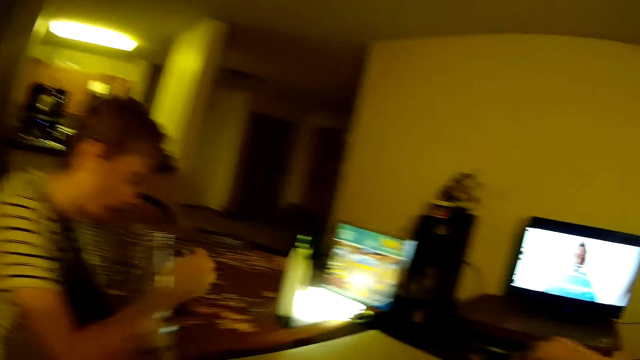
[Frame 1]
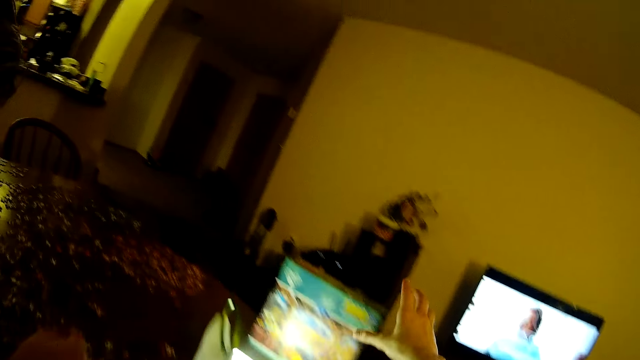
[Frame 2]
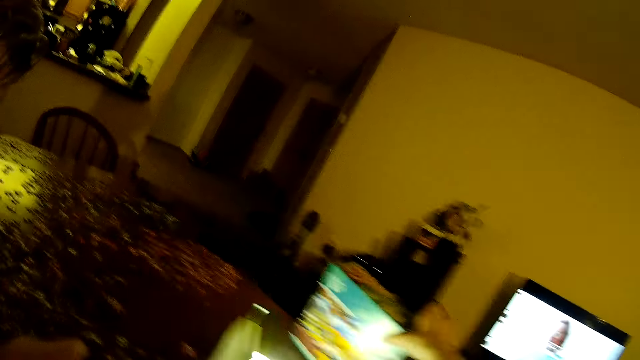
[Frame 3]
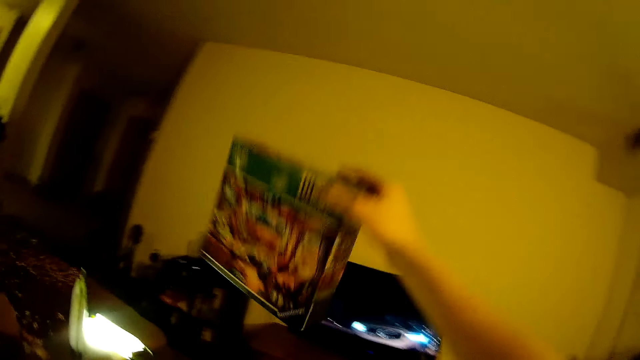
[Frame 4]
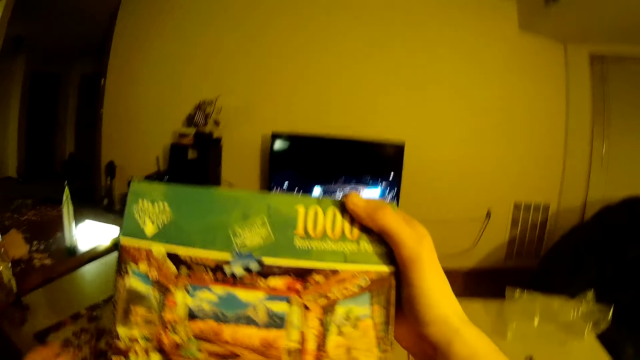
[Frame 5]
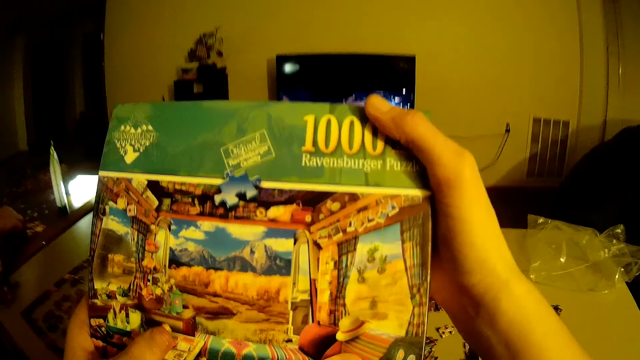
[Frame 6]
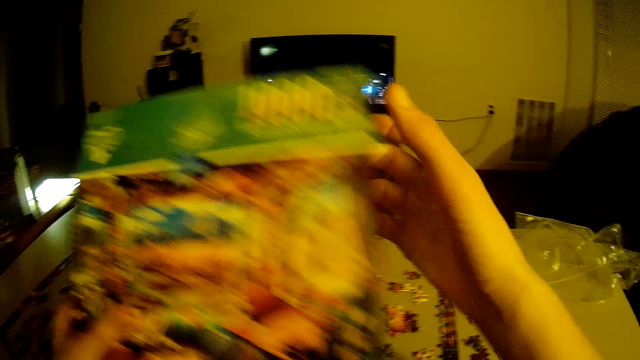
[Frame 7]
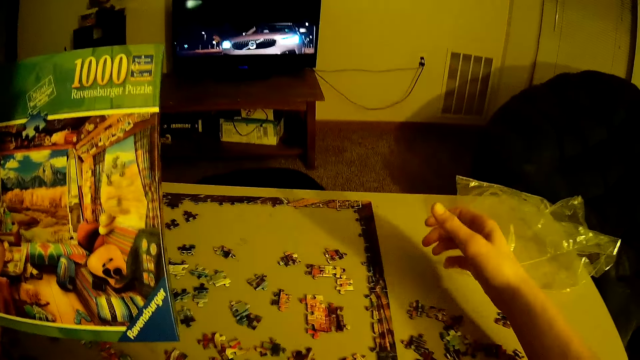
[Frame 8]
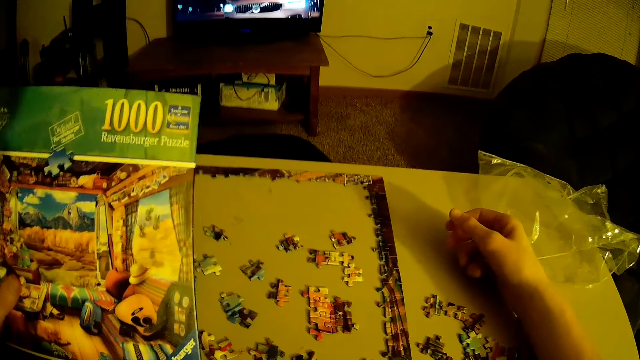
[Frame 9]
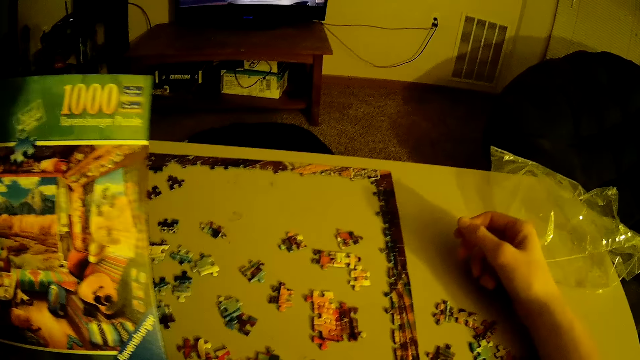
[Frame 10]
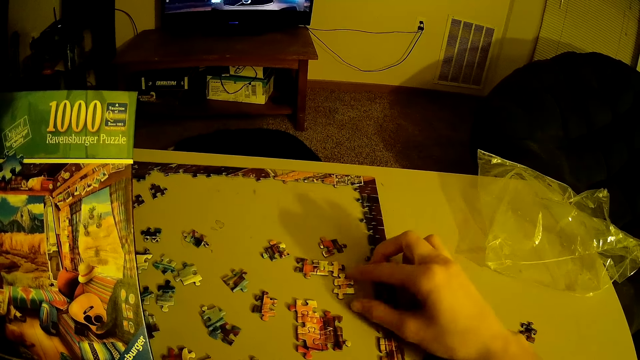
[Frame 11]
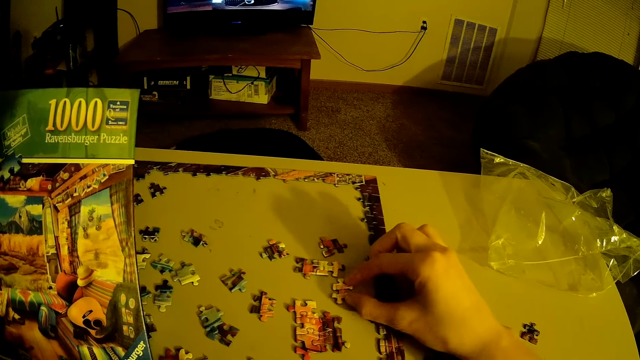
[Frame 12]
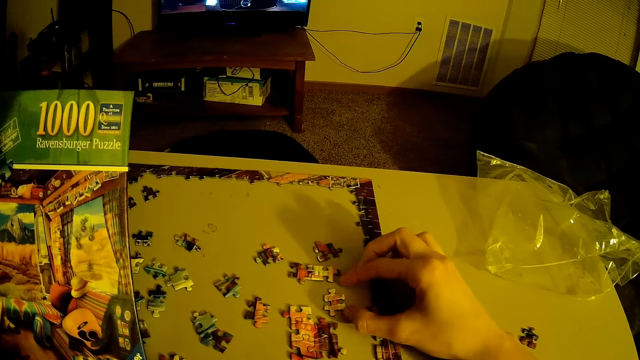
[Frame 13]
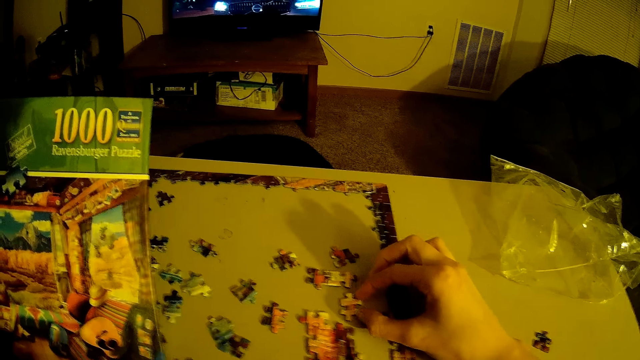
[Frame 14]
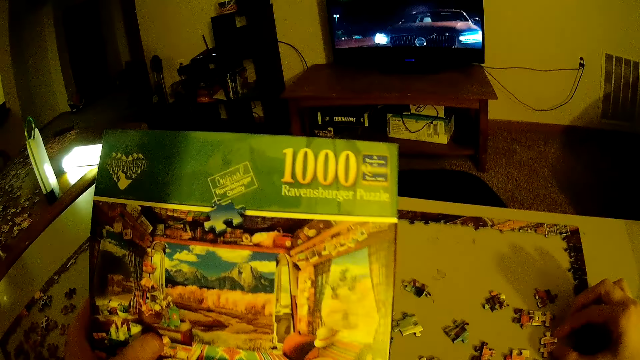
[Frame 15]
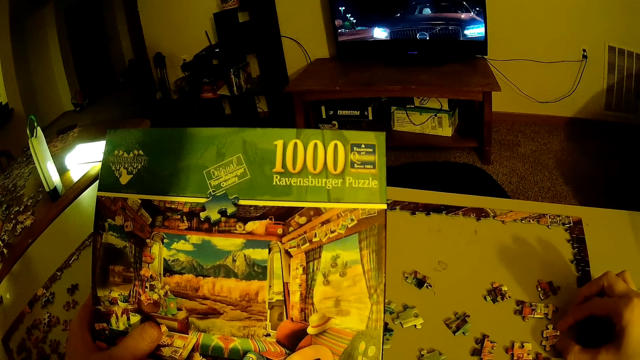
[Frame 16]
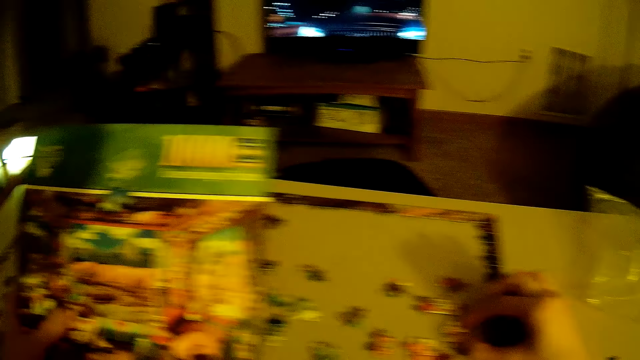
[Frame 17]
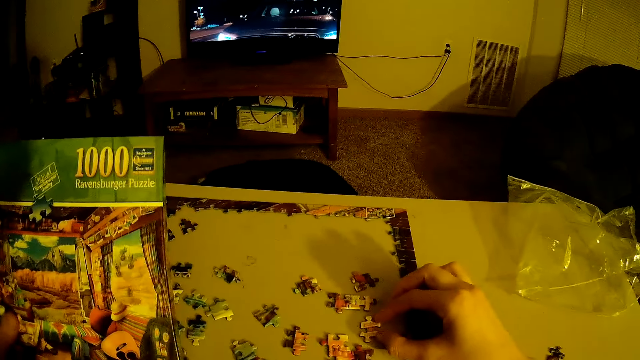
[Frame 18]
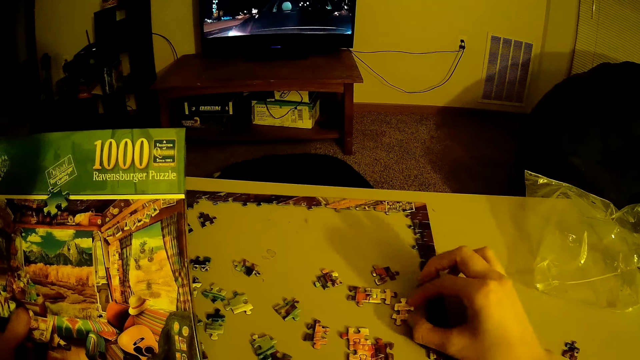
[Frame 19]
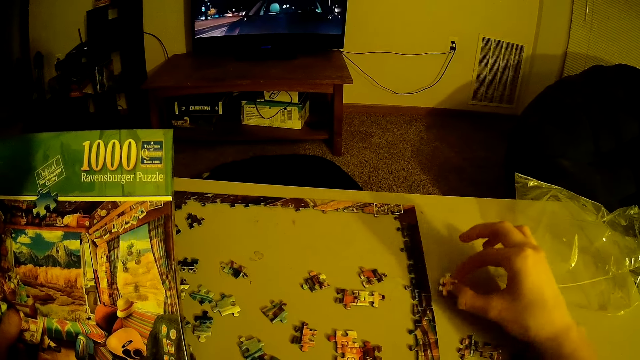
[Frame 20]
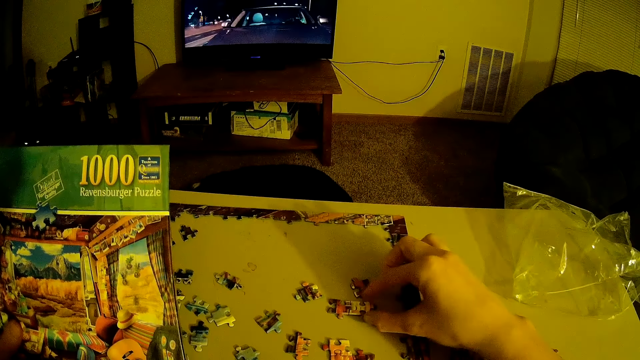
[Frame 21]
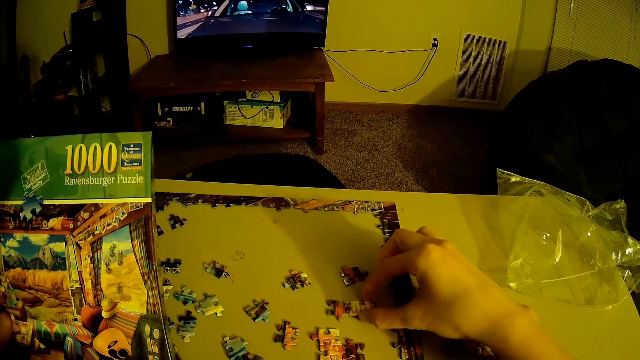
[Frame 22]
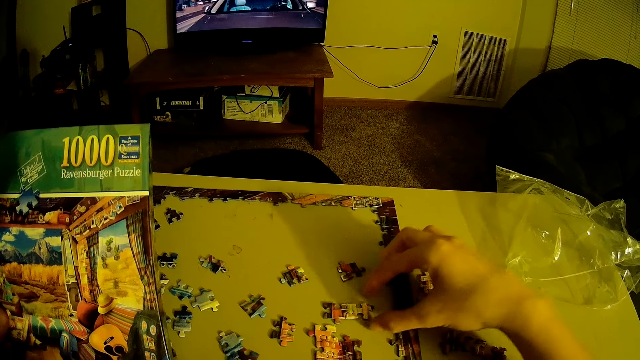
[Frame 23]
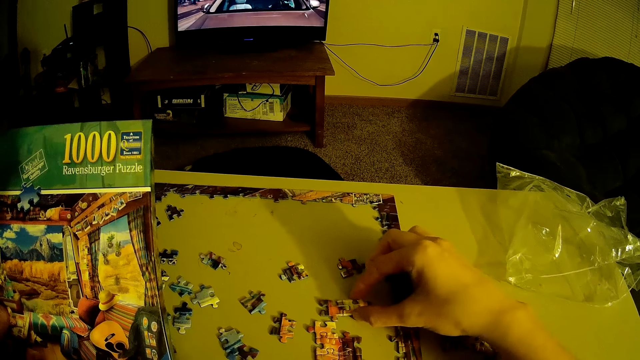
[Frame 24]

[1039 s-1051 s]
The camera wearer picks up a box.

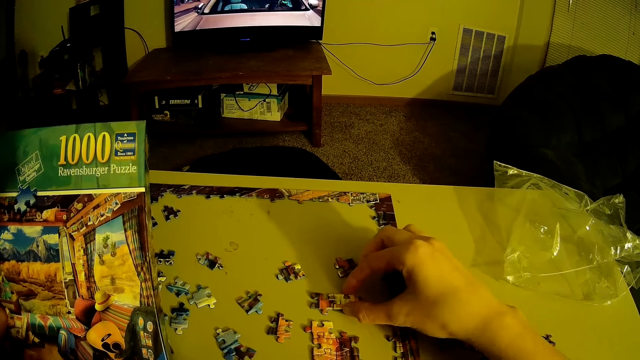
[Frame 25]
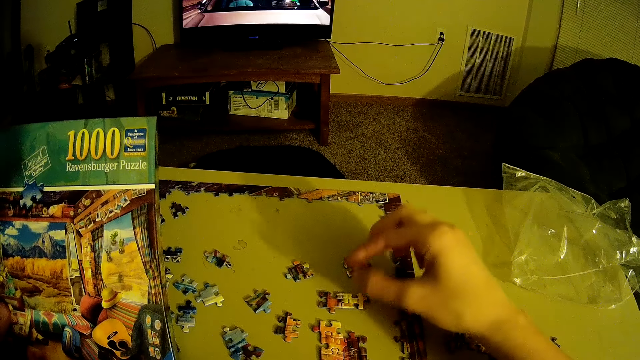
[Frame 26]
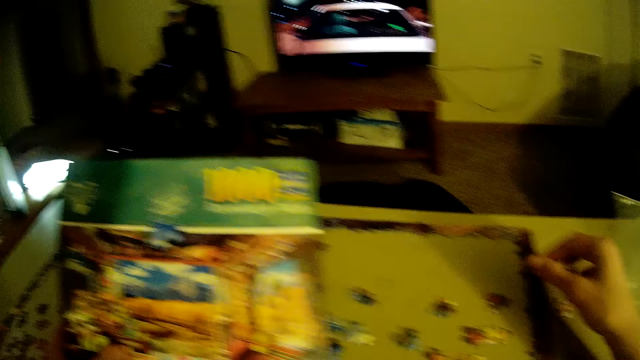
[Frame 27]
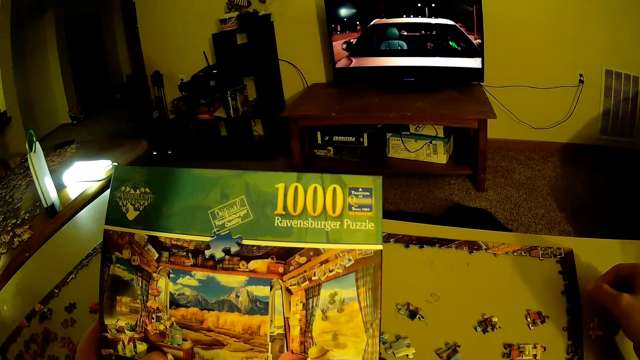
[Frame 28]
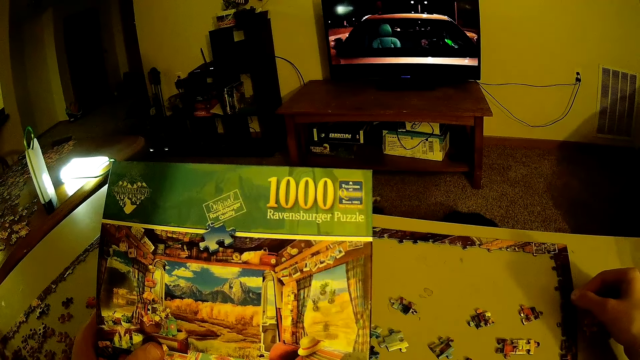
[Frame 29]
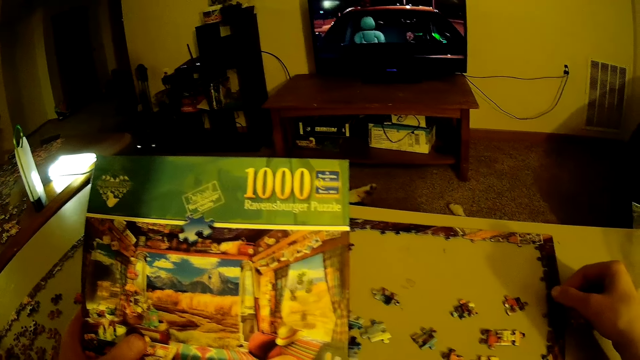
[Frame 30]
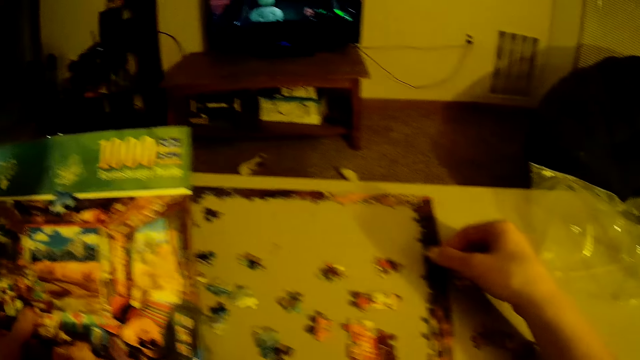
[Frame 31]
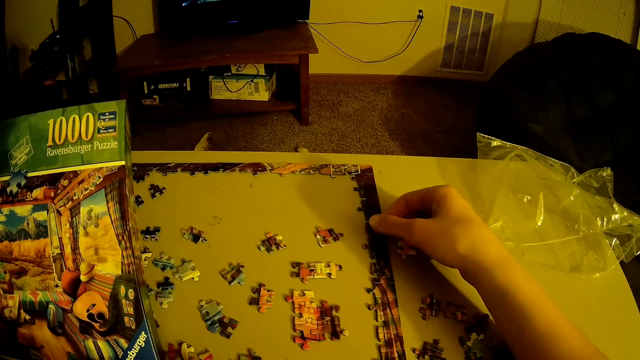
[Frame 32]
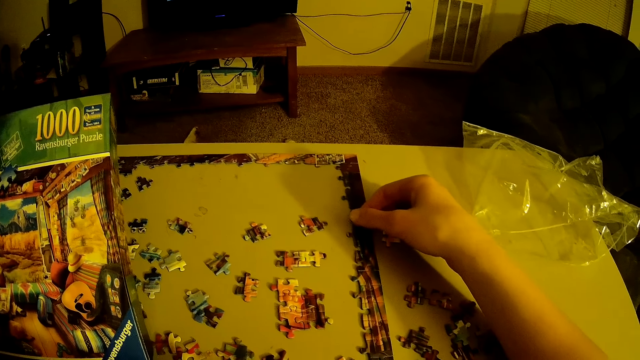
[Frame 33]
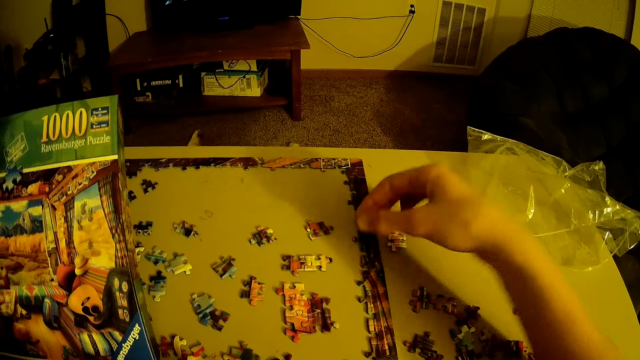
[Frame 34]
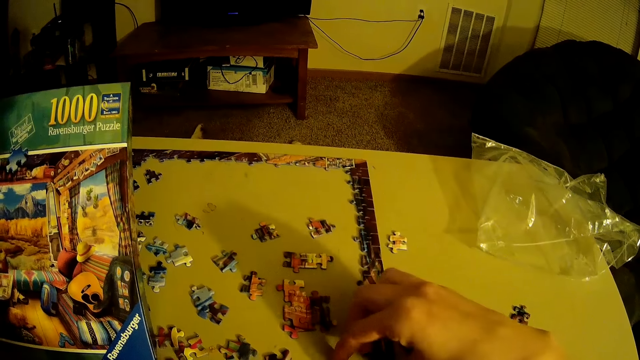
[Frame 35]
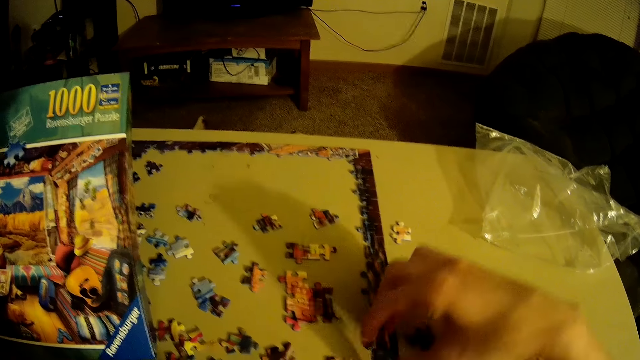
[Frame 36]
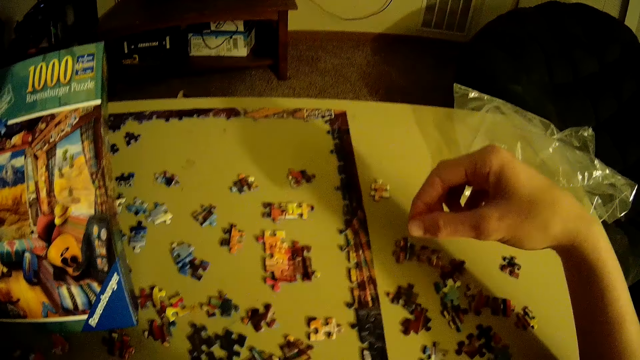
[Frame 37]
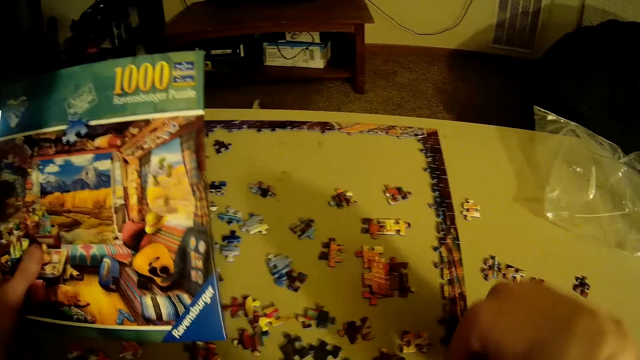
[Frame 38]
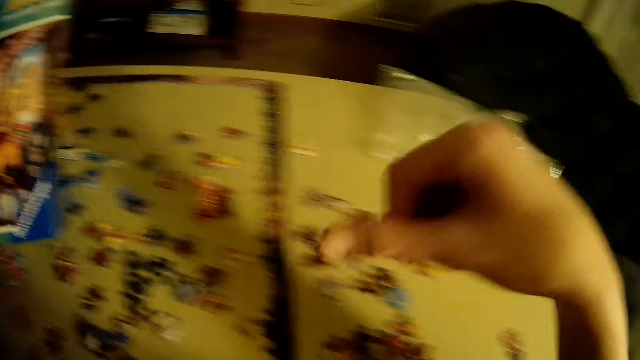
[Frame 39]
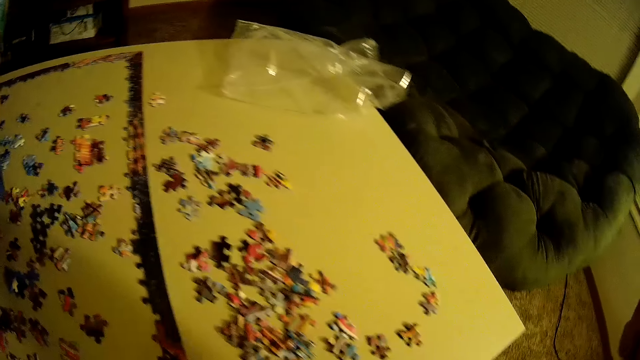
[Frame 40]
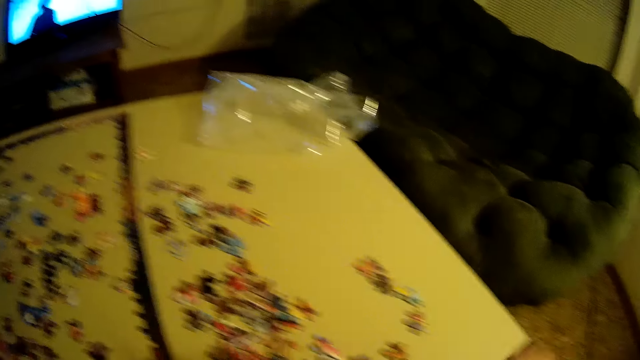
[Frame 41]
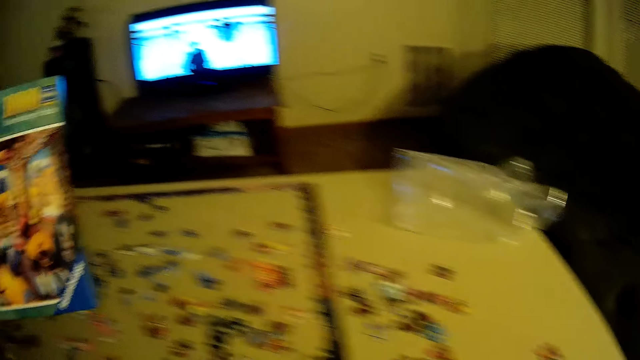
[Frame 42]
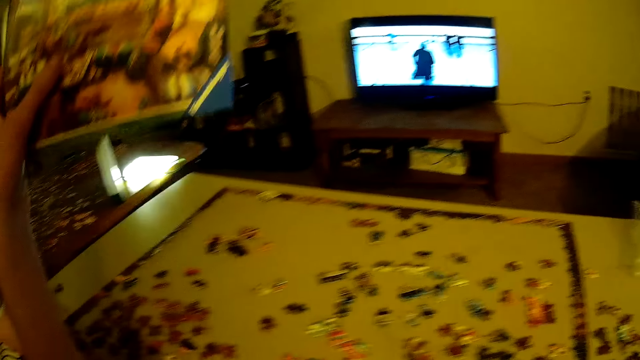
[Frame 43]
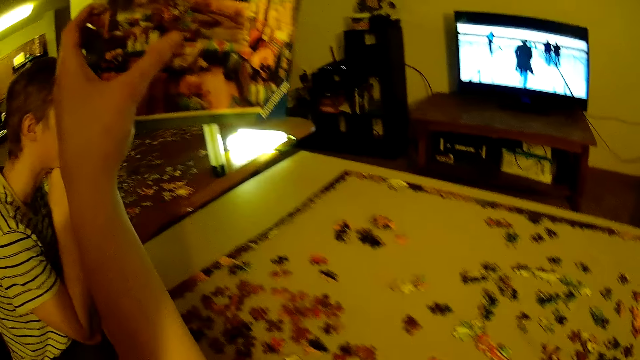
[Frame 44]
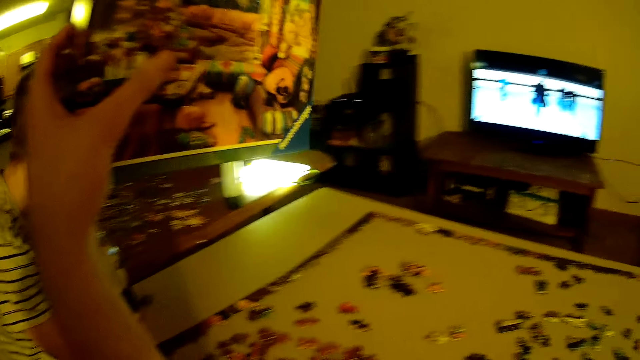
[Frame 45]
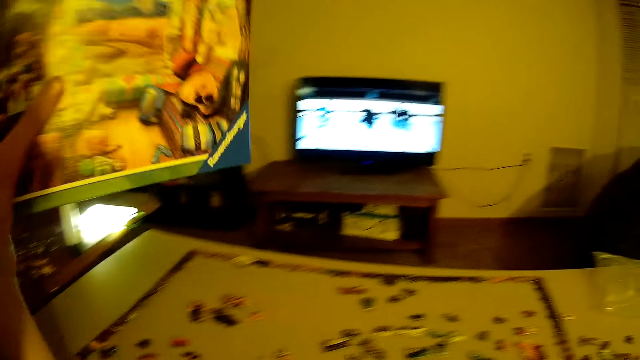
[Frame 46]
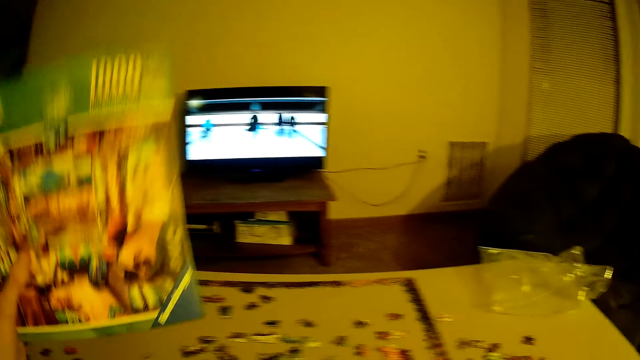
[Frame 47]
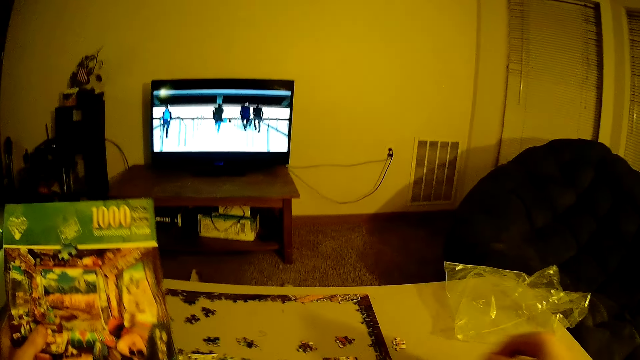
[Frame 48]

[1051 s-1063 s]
The camera wearer looks at the paper.
